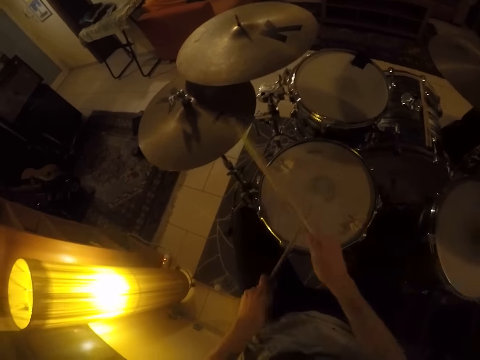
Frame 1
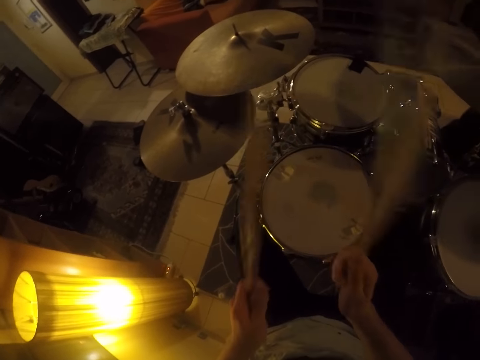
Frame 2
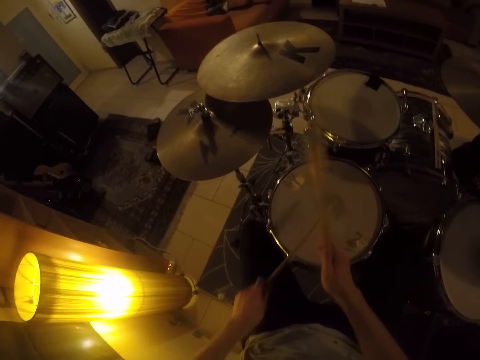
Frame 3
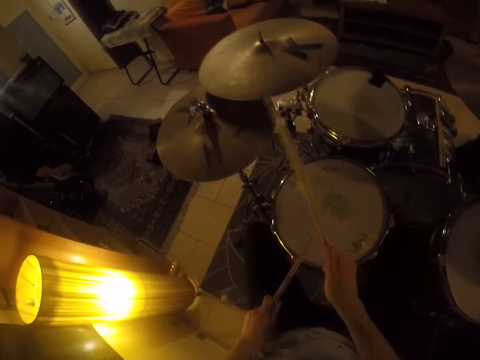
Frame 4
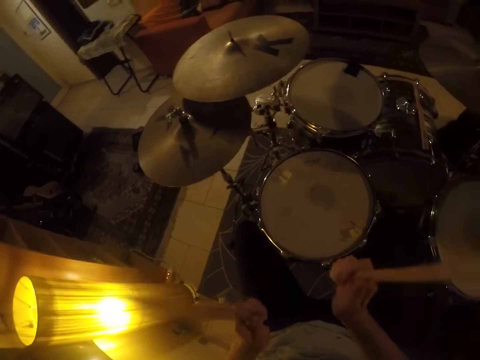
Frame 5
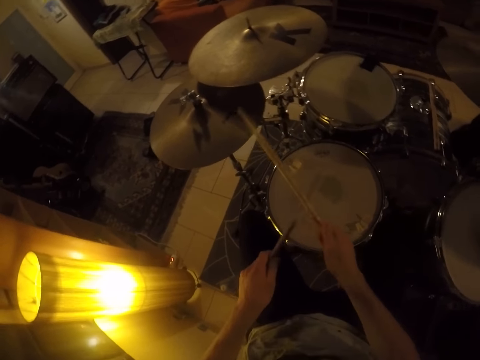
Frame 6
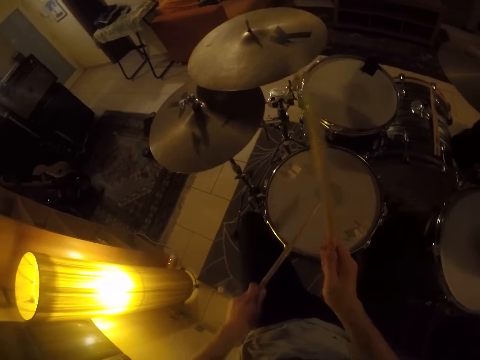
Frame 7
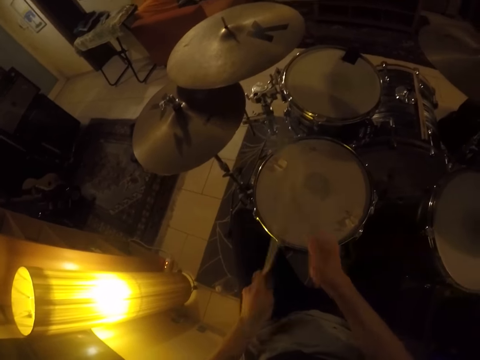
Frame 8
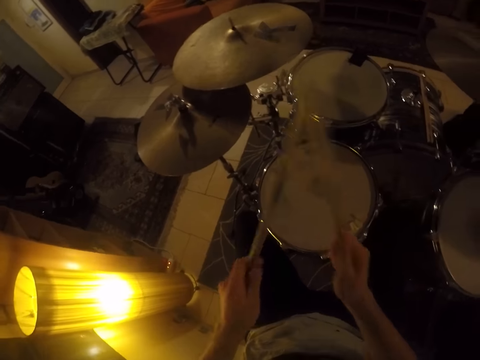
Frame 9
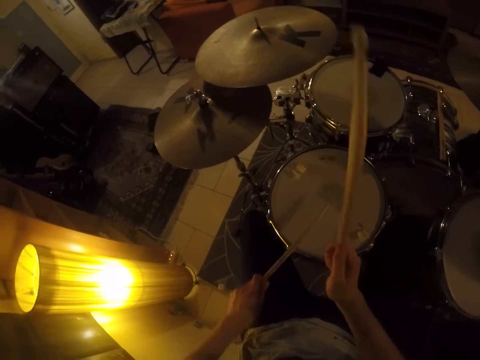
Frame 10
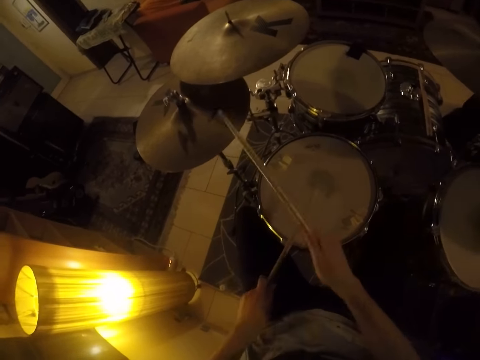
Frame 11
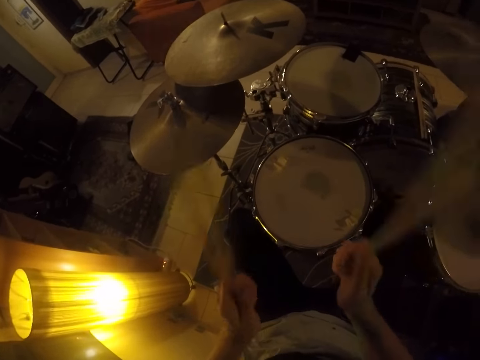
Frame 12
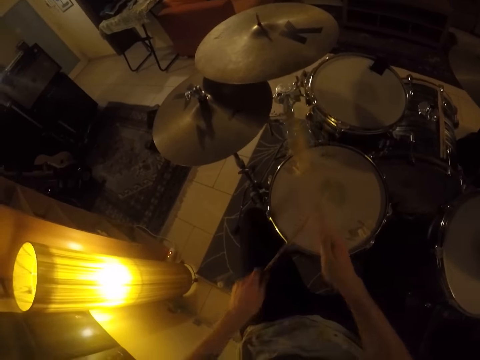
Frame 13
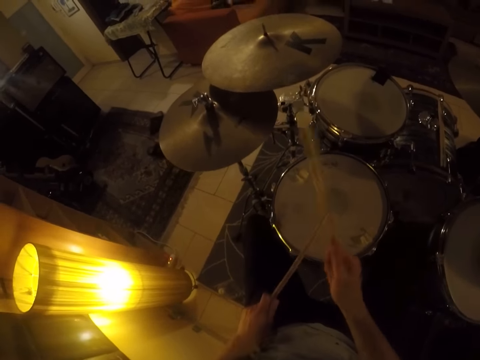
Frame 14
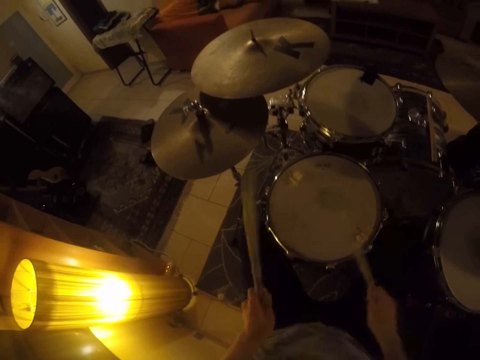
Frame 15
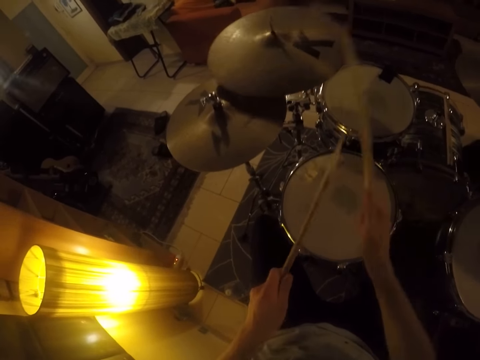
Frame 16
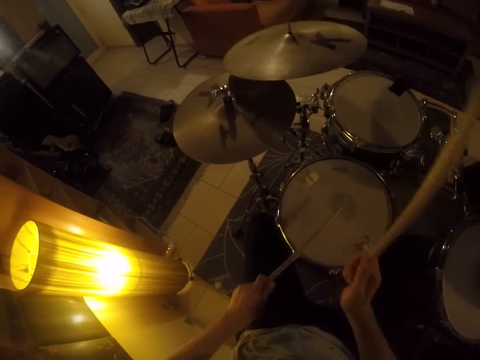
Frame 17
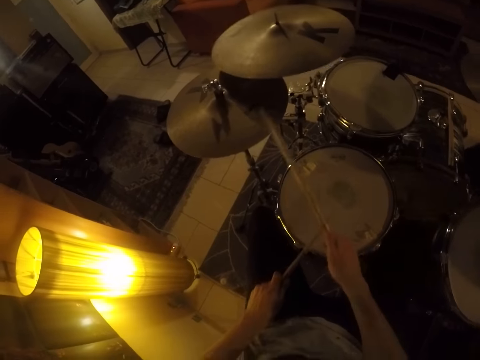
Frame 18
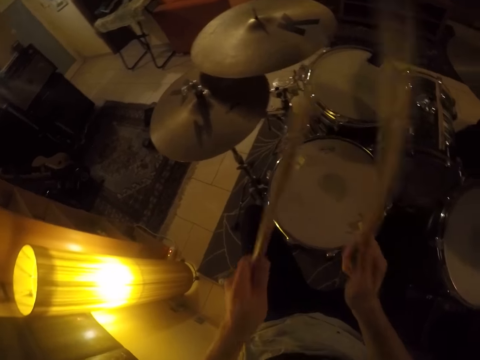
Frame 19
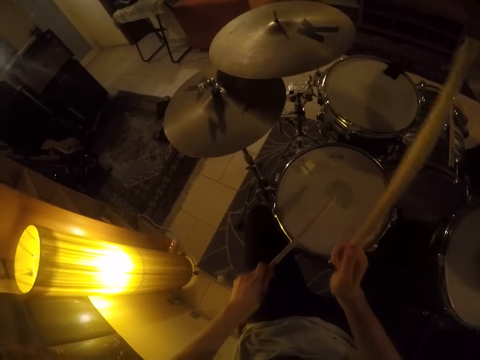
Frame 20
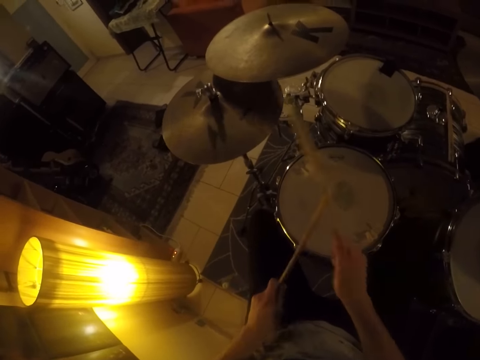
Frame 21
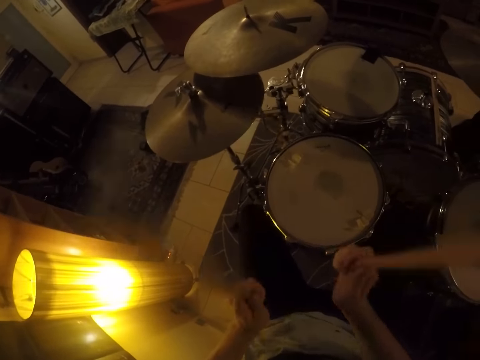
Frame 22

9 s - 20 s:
The camera wearer plays a drum set with drumsticks. They play the drum set with the drumsticks repeatedly.

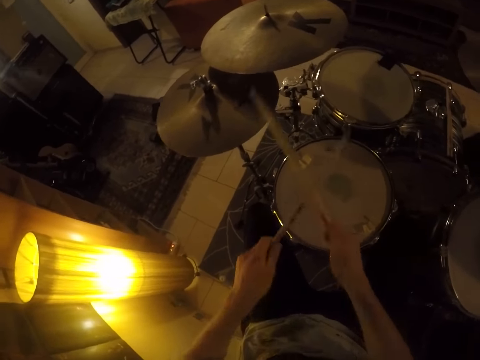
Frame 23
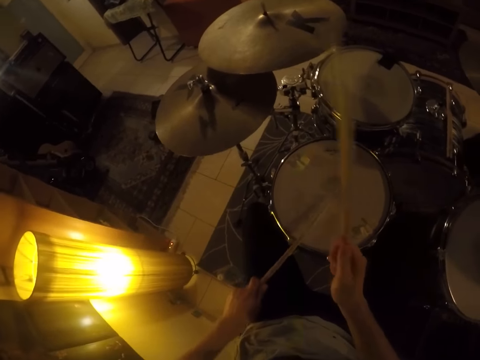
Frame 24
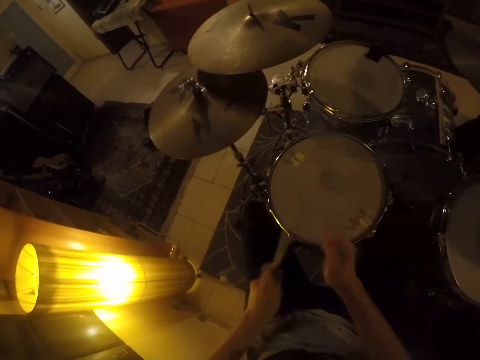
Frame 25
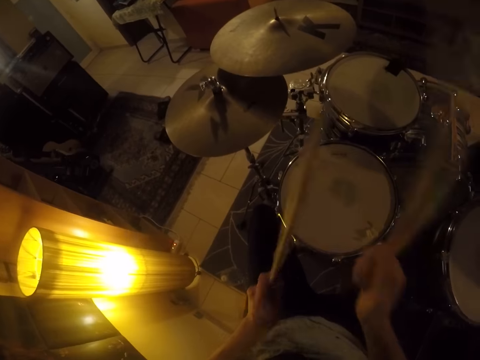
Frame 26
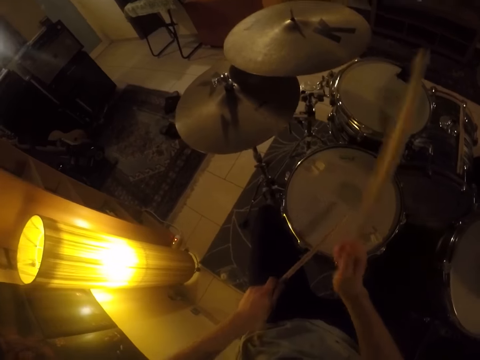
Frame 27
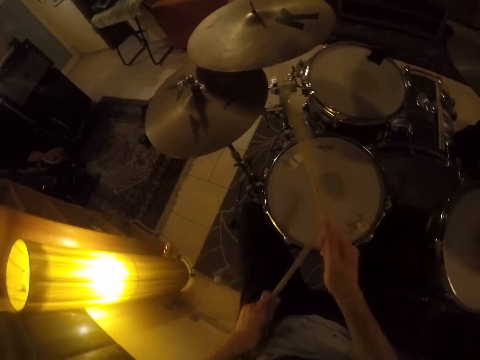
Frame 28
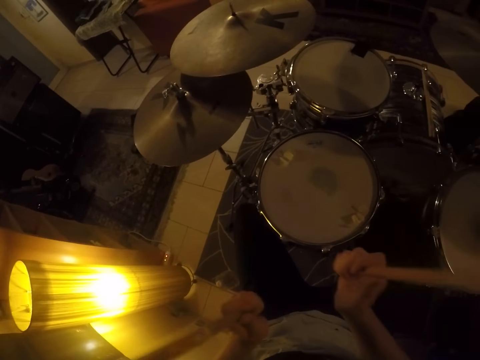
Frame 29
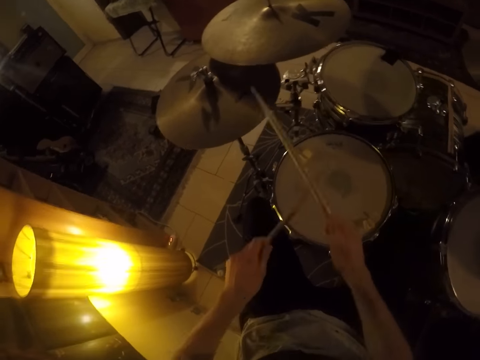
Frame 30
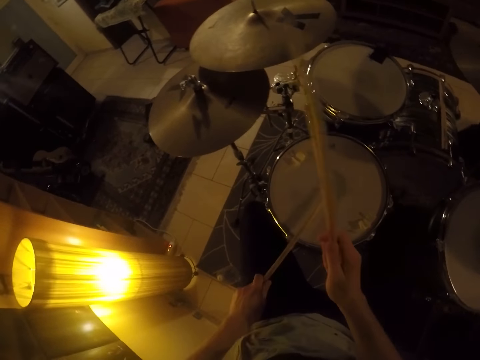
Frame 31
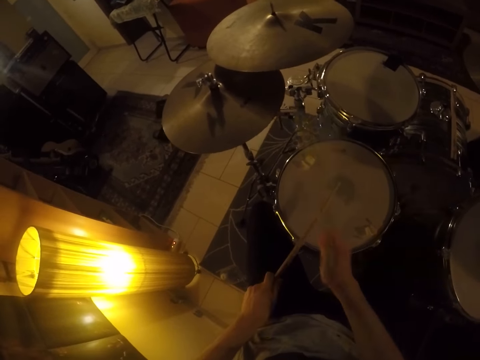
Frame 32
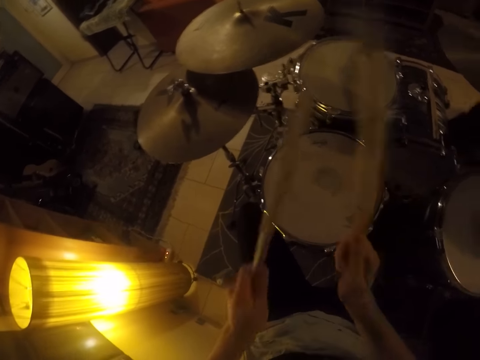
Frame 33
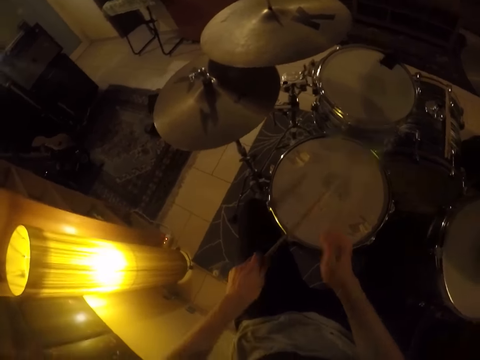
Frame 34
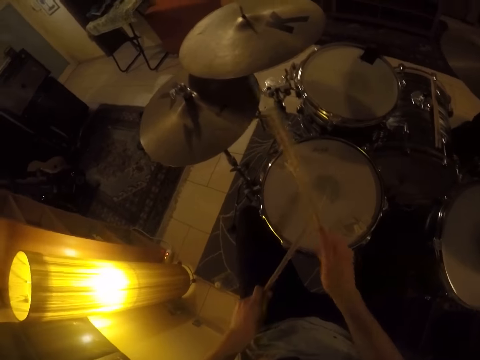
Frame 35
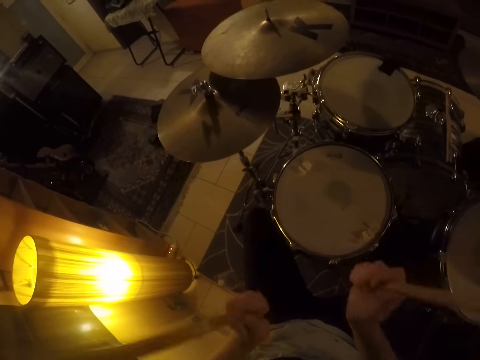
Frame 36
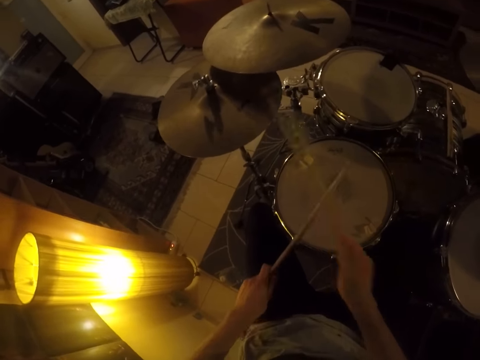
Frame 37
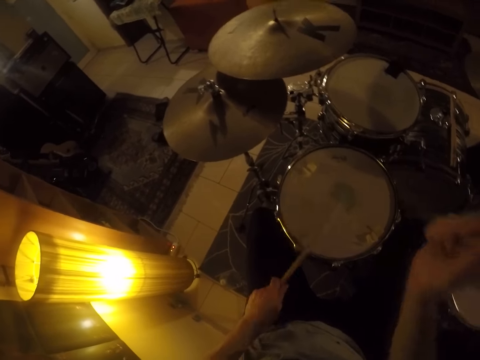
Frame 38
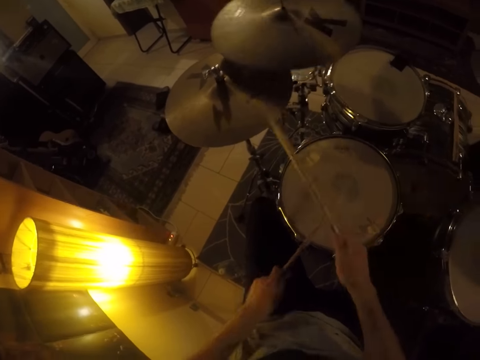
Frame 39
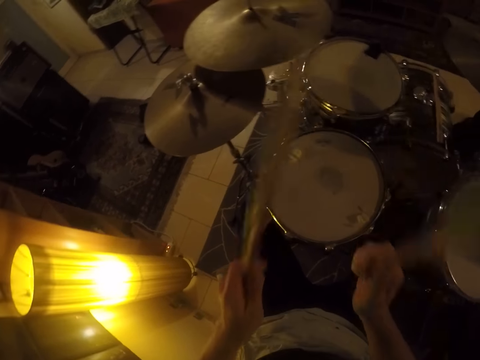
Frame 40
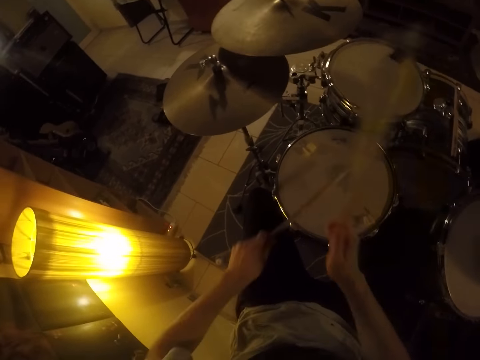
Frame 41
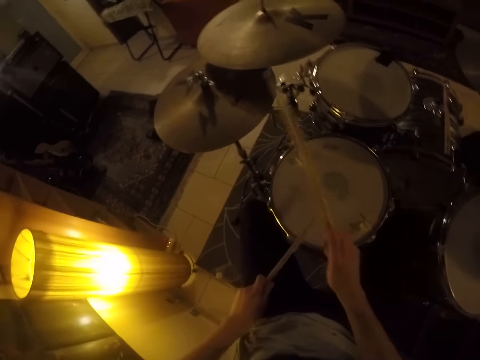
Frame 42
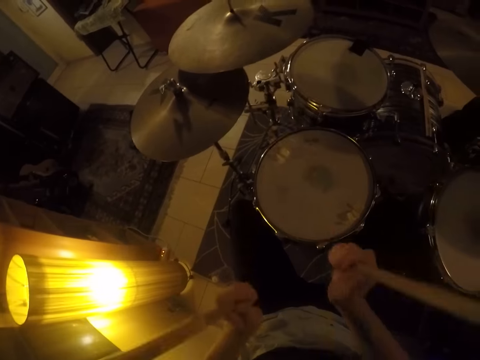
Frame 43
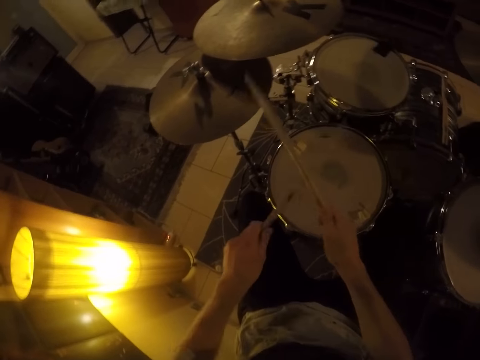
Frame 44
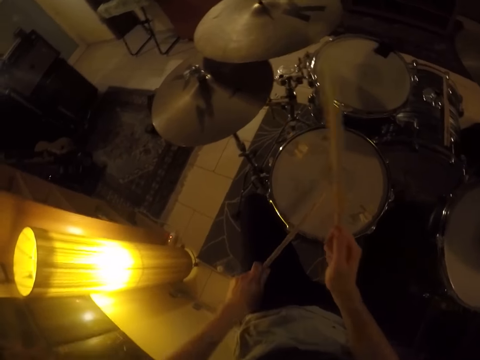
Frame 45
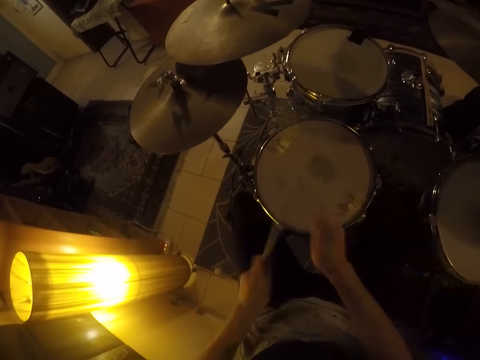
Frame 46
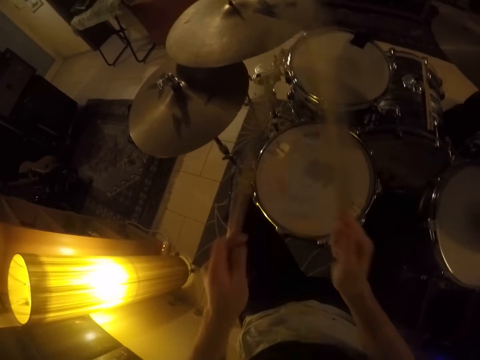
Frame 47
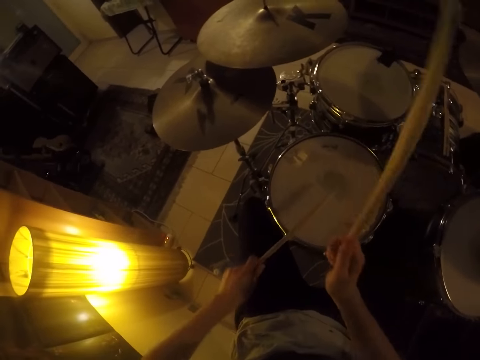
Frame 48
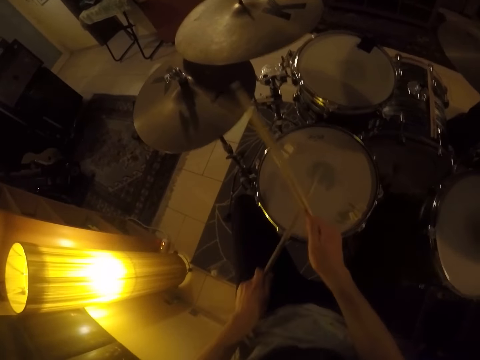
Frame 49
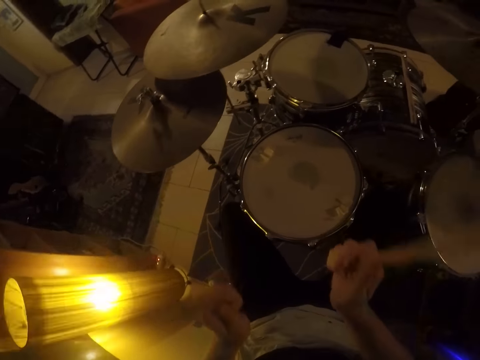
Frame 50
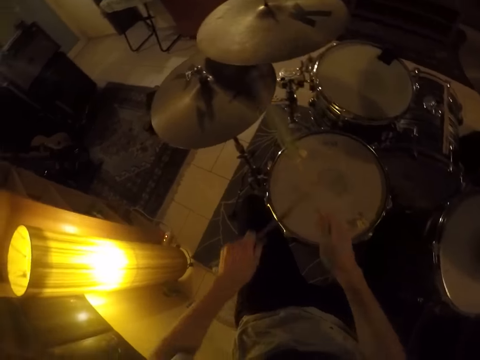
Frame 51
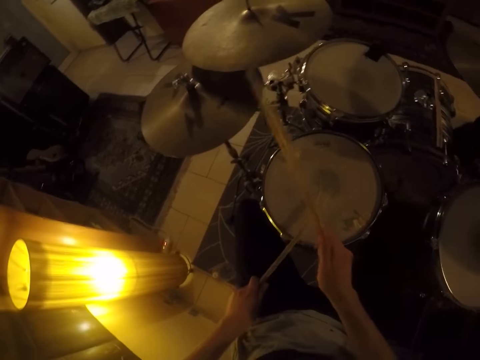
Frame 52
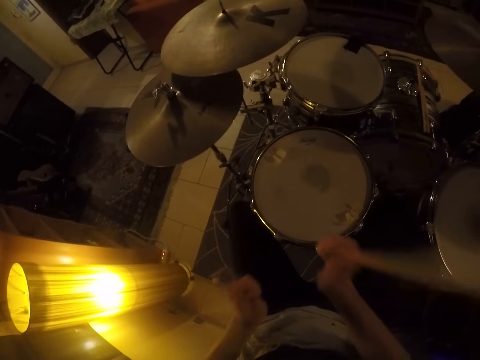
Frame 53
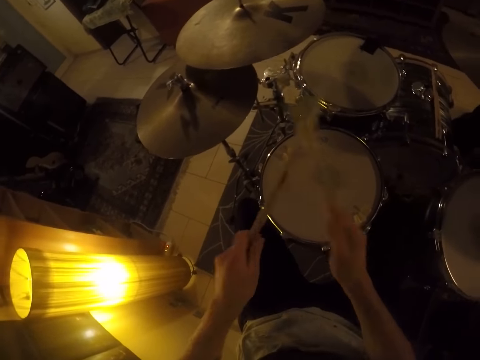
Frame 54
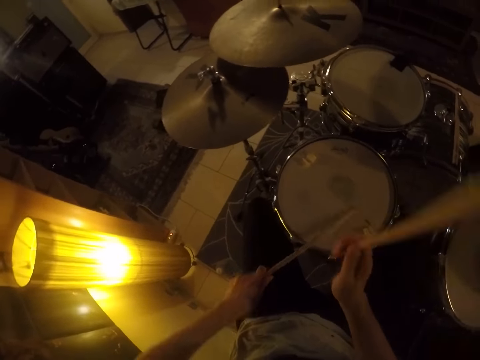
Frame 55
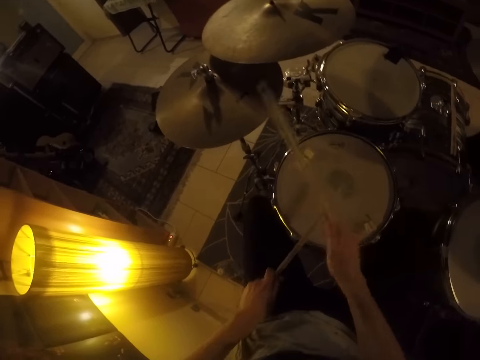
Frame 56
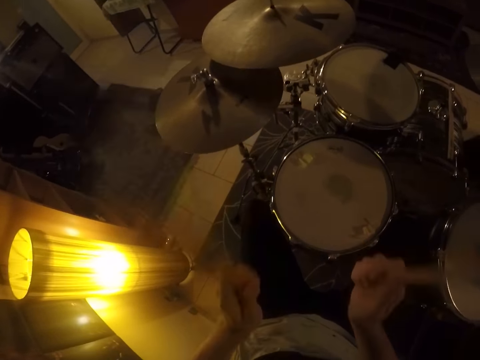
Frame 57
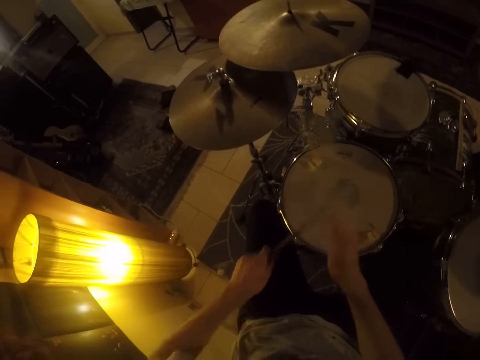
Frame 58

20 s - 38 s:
The camera wearer plays a drum set with drumsticks. They play the drum set with the drumsticks repeatedly.
